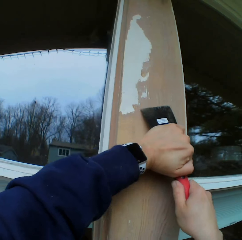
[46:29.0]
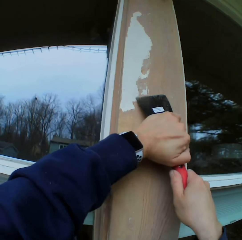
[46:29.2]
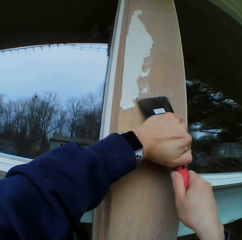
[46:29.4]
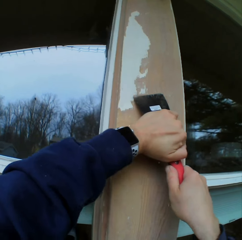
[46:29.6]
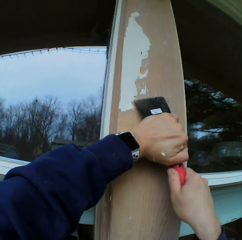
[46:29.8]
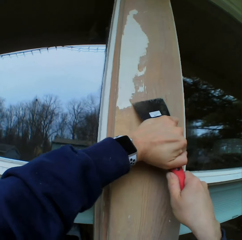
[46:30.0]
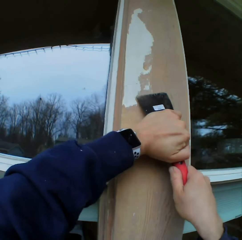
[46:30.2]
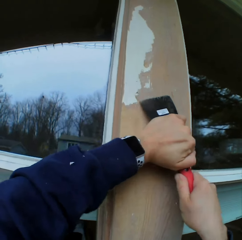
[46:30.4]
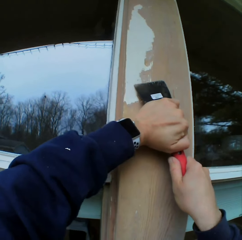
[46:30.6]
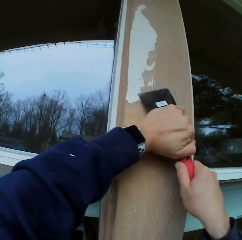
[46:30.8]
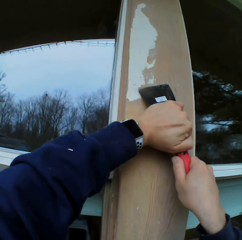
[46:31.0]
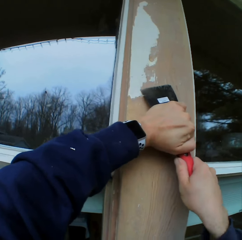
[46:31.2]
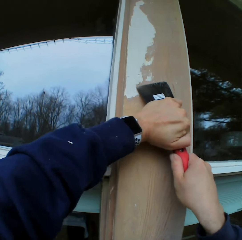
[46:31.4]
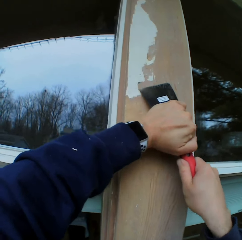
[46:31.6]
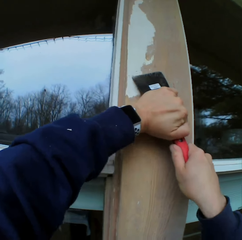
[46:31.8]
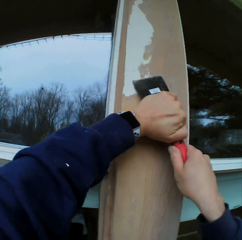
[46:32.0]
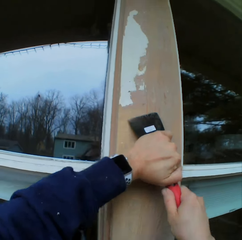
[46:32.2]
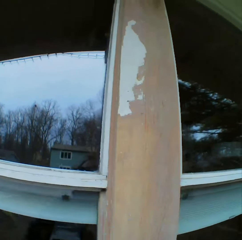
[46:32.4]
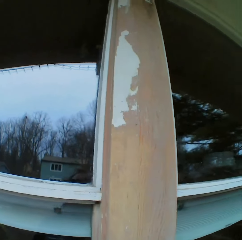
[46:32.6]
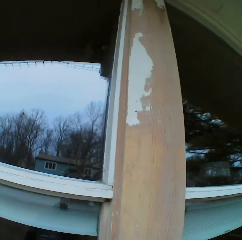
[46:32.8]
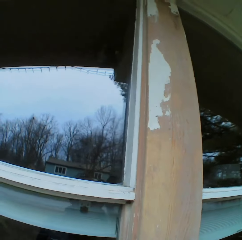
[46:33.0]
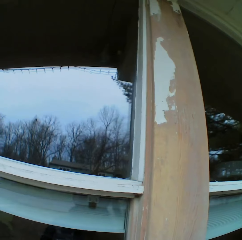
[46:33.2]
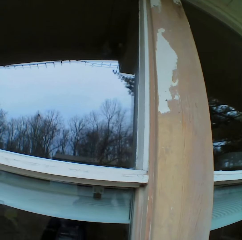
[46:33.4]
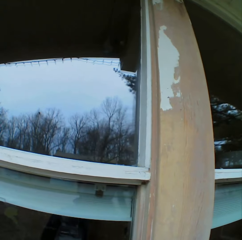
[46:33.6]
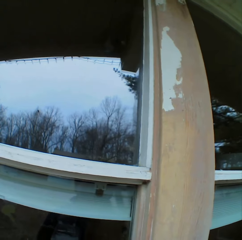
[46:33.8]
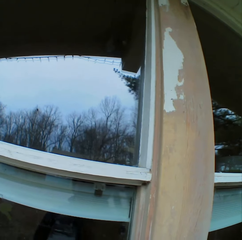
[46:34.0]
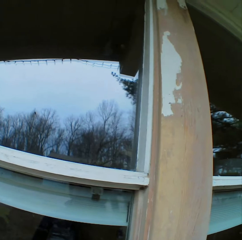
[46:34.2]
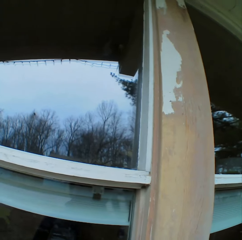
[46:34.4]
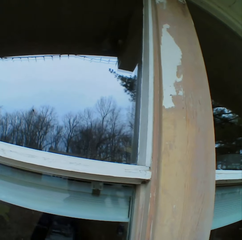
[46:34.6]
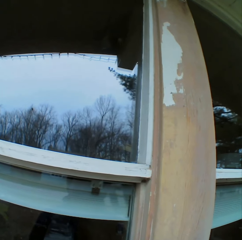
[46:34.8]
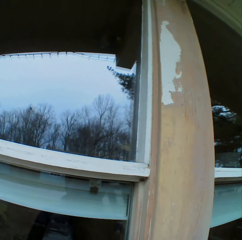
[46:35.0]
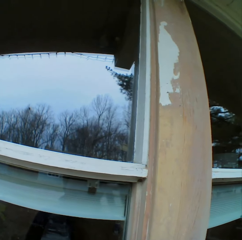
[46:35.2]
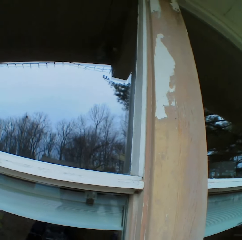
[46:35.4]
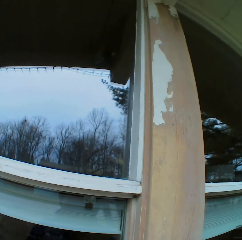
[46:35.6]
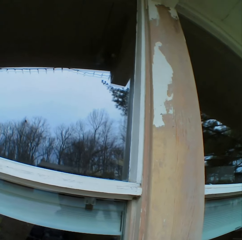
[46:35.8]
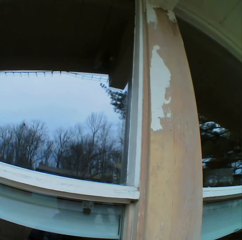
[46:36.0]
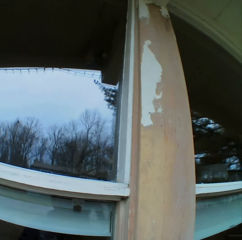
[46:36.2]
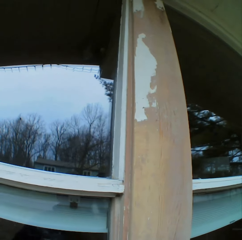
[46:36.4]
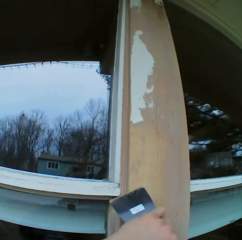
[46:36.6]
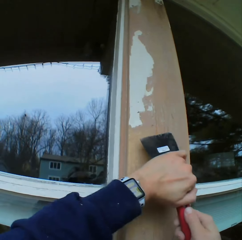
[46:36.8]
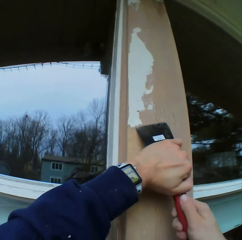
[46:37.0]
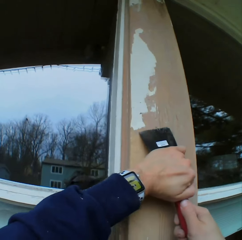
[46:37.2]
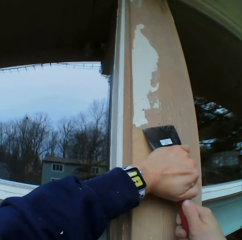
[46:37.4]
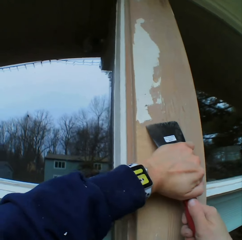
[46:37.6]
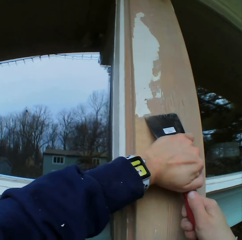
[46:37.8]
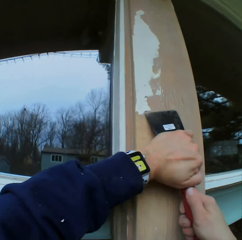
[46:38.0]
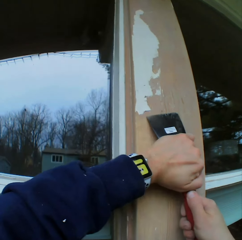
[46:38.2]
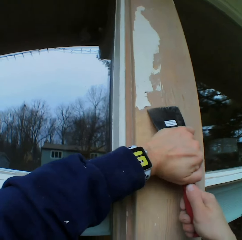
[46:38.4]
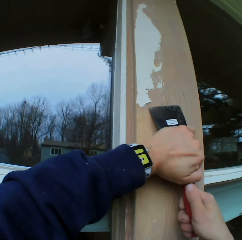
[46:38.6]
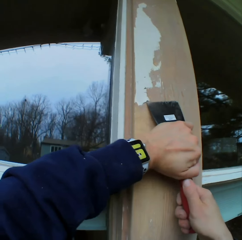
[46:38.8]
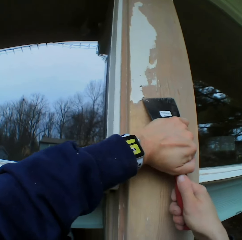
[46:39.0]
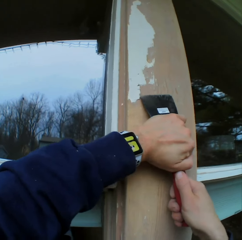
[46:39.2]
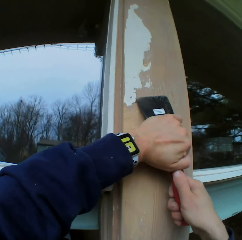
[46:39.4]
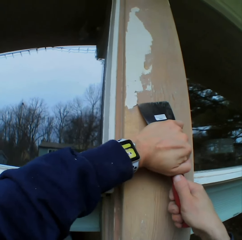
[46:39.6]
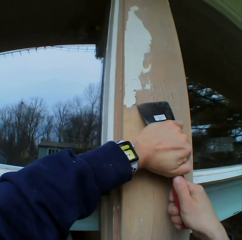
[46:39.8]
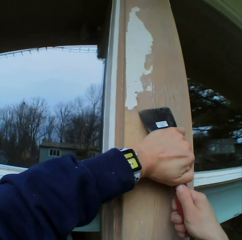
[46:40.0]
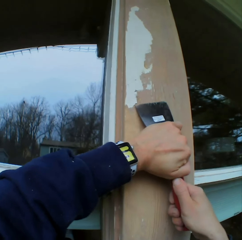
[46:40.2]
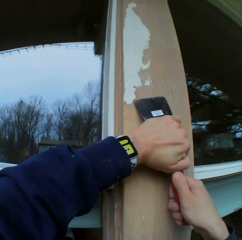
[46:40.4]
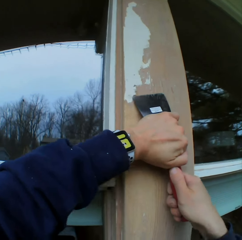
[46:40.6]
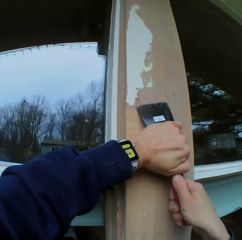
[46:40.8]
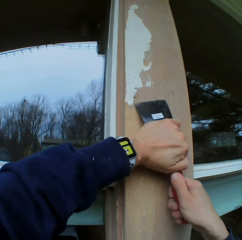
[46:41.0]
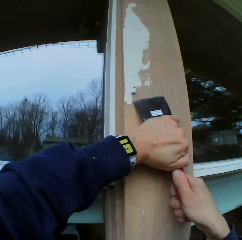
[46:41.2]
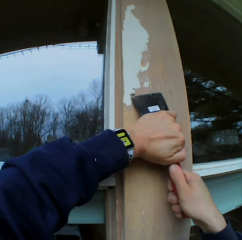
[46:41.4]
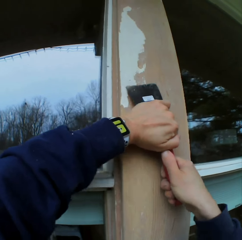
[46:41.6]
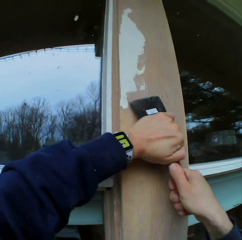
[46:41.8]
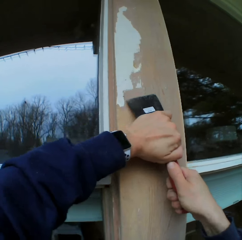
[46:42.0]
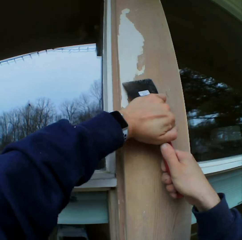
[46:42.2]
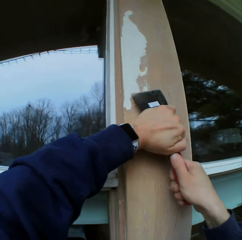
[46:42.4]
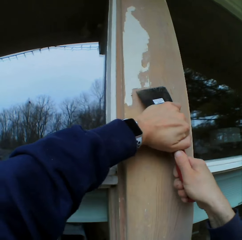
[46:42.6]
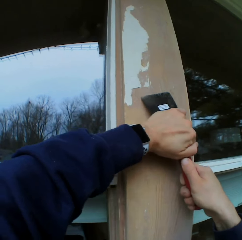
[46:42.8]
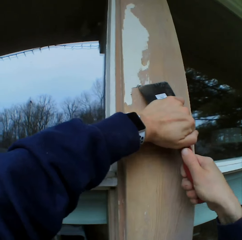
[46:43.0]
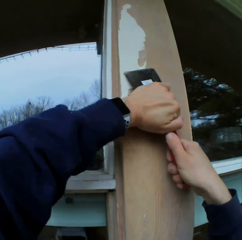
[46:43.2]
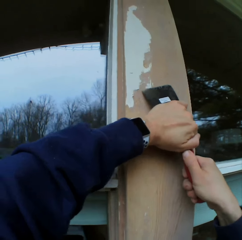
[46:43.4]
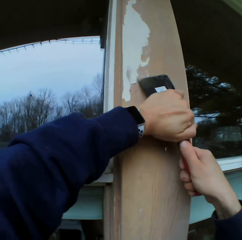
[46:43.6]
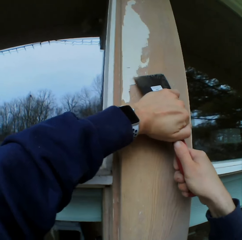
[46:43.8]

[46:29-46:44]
The camera wearer stares at the paint on the wooden bar. They hold the scraper. They remove the paint on the wooden bar with a chisel.

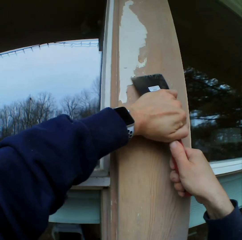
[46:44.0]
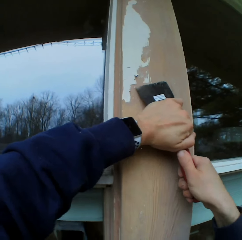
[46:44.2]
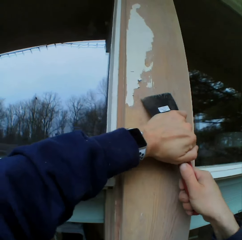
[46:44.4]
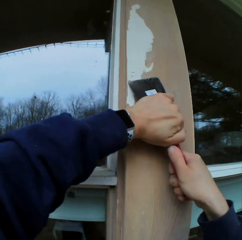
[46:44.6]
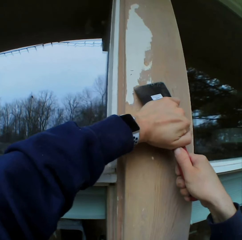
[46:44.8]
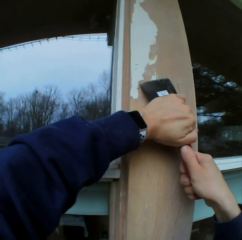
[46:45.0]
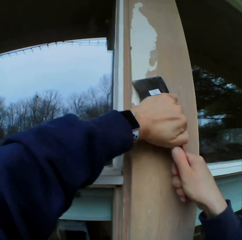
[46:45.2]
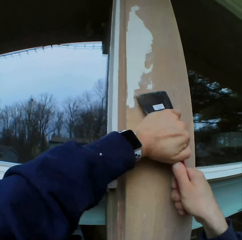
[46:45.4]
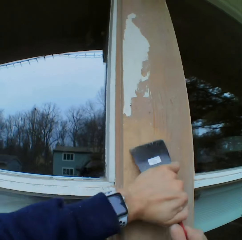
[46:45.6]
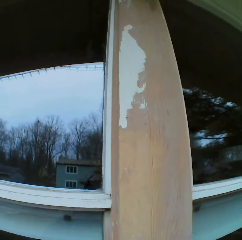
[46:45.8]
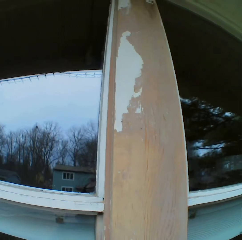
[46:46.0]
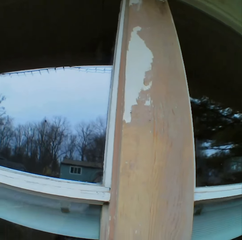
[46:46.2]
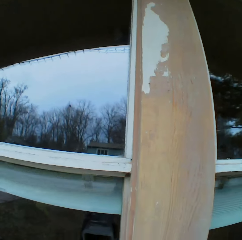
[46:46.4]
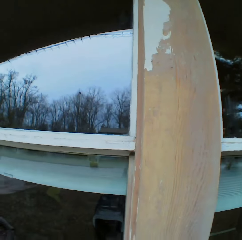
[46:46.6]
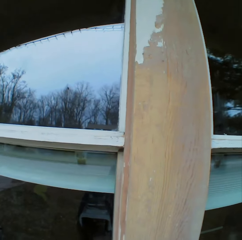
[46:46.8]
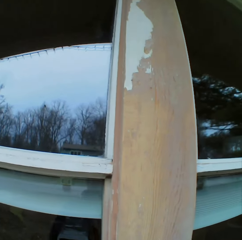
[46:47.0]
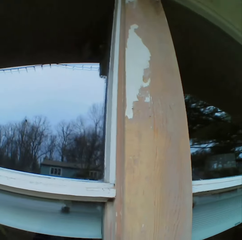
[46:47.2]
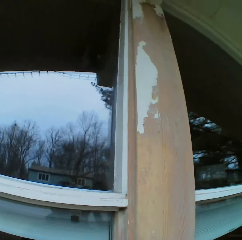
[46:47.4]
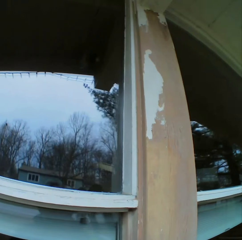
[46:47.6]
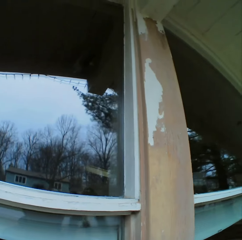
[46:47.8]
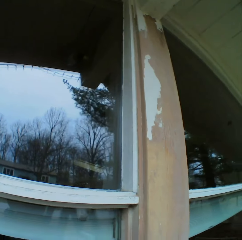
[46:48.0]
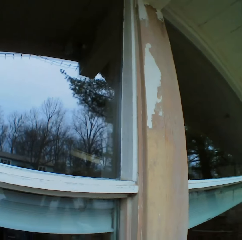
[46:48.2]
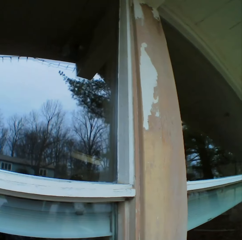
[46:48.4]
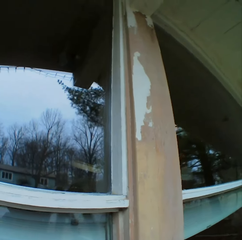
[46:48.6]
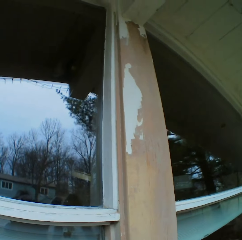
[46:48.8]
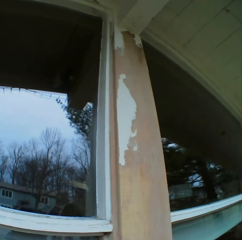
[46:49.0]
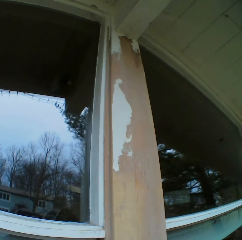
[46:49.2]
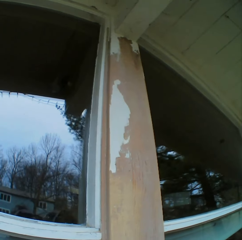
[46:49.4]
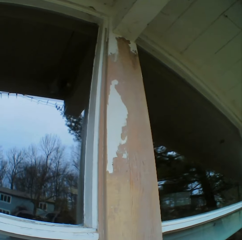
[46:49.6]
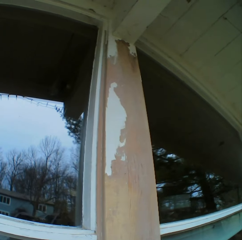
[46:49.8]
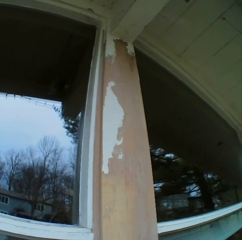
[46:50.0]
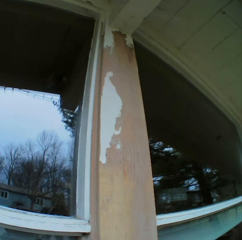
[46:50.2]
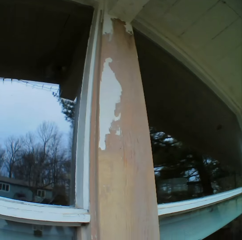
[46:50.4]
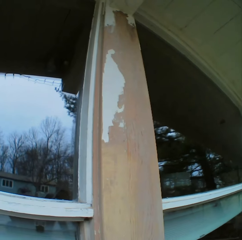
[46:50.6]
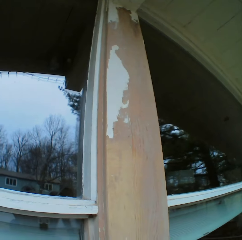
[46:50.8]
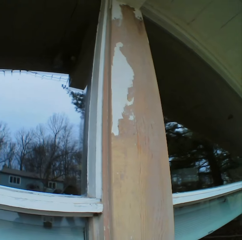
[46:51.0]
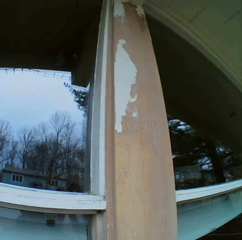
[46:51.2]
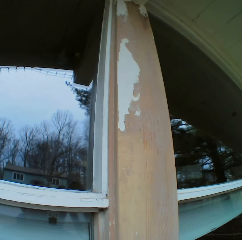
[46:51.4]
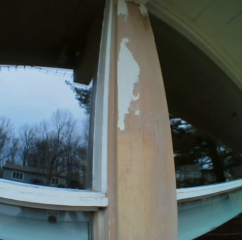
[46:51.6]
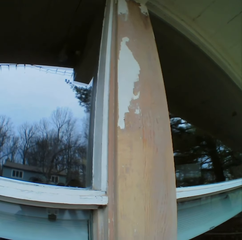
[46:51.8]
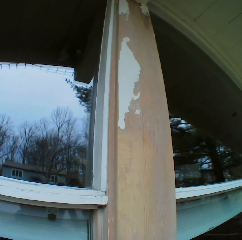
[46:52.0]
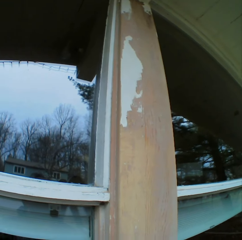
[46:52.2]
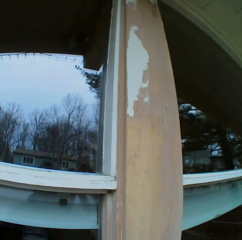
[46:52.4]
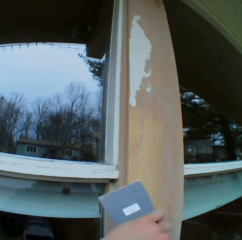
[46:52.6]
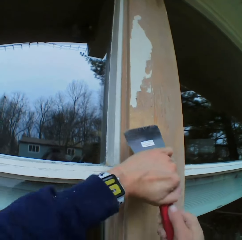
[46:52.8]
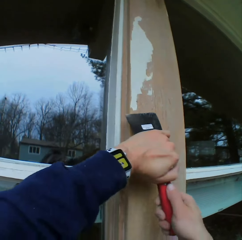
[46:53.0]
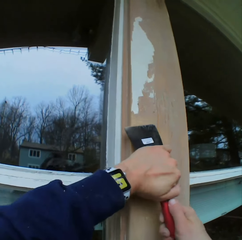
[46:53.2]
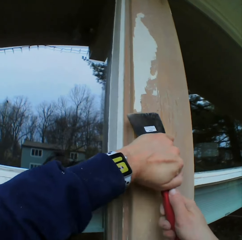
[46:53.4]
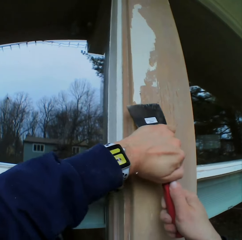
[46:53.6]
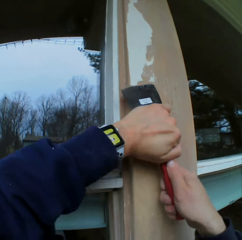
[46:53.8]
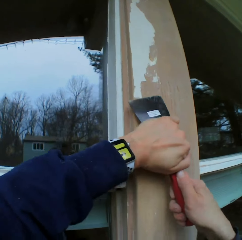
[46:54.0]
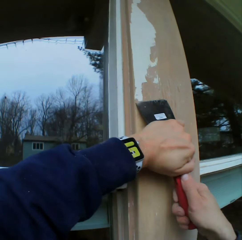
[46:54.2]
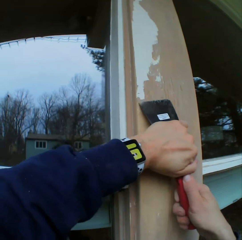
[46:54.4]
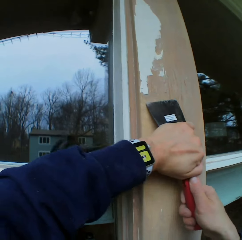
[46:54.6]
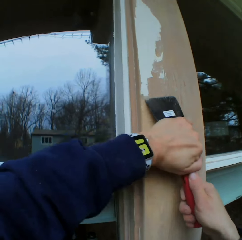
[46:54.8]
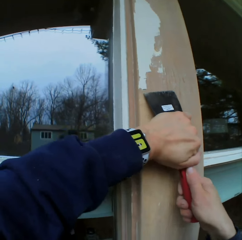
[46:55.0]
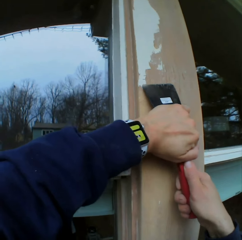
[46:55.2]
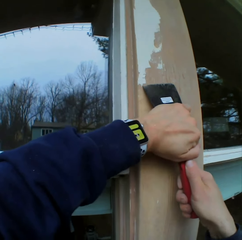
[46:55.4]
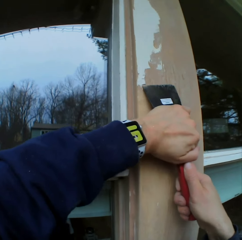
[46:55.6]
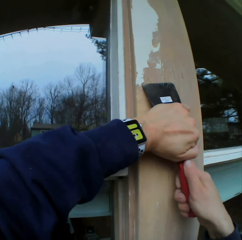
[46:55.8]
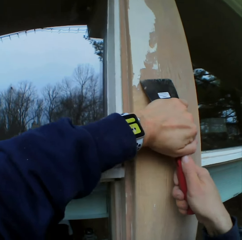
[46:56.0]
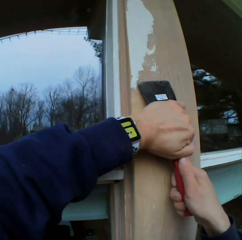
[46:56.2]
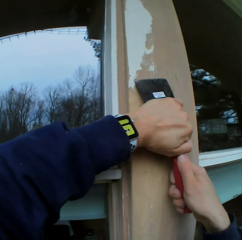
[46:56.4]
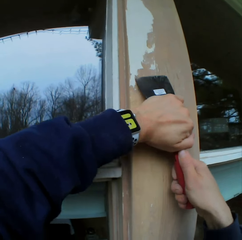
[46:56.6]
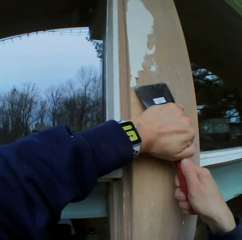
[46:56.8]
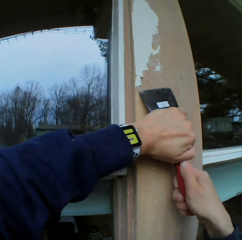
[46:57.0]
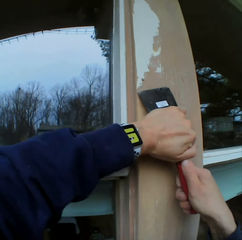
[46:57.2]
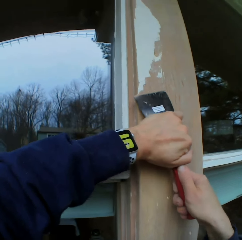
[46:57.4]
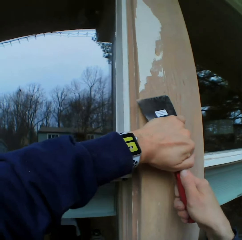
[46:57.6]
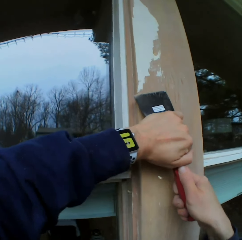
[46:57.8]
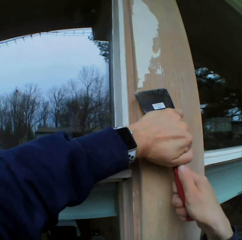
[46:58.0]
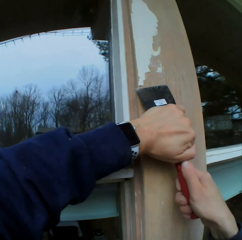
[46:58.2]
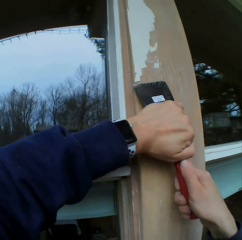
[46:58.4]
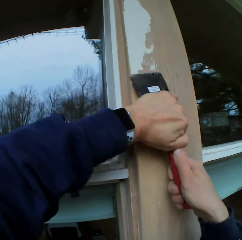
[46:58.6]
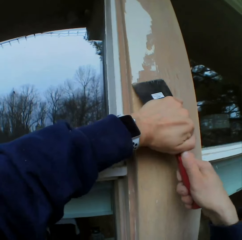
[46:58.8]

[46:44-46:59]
The camera wearer stares at the paint on the wooden bar. They hold the scraper. They remove the paint on the wooden bar with a chisel.
